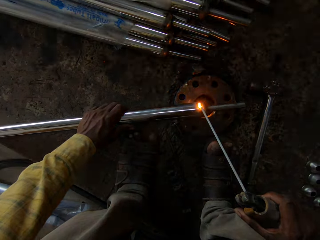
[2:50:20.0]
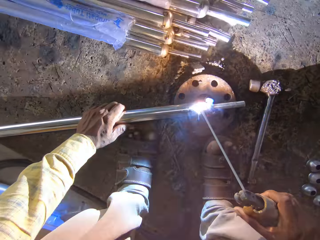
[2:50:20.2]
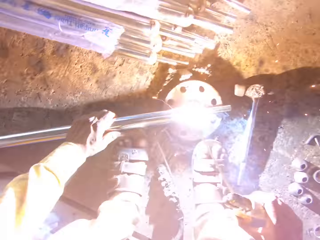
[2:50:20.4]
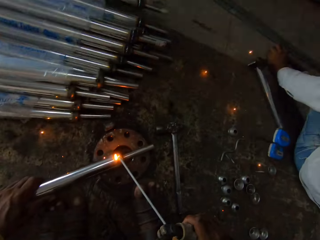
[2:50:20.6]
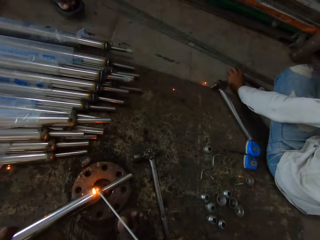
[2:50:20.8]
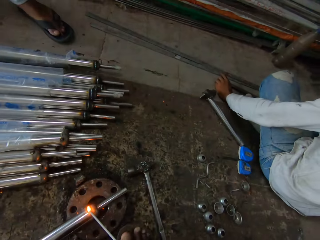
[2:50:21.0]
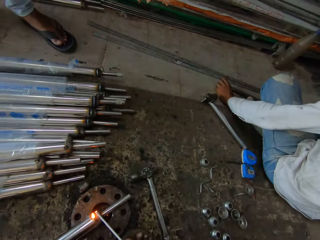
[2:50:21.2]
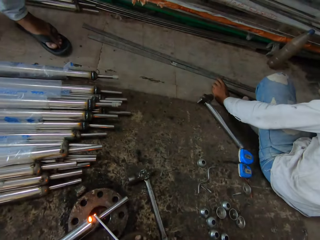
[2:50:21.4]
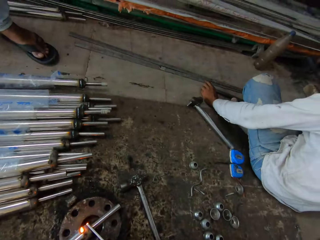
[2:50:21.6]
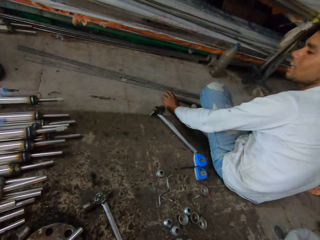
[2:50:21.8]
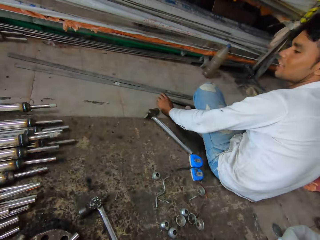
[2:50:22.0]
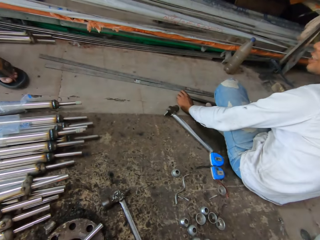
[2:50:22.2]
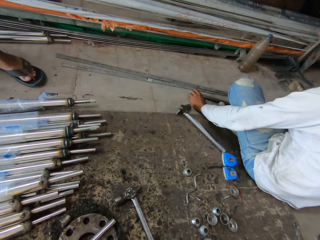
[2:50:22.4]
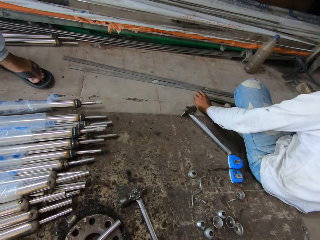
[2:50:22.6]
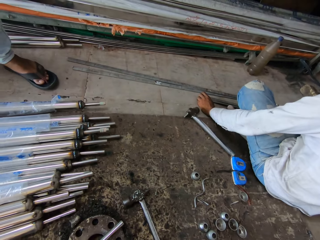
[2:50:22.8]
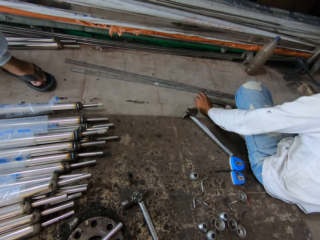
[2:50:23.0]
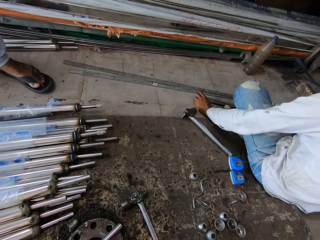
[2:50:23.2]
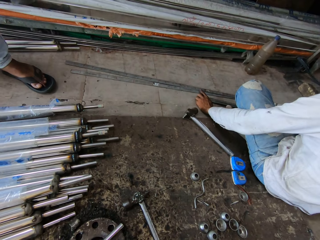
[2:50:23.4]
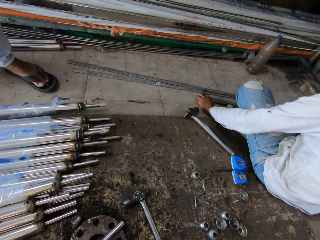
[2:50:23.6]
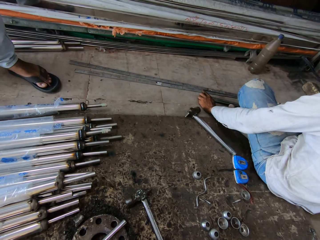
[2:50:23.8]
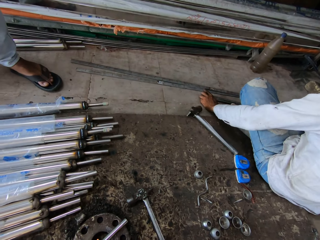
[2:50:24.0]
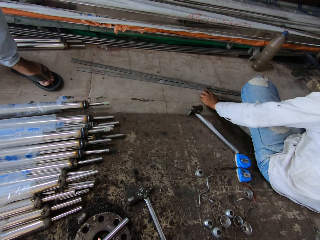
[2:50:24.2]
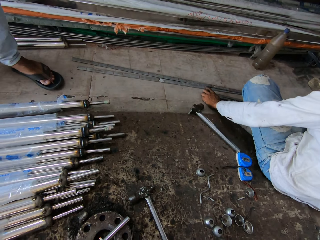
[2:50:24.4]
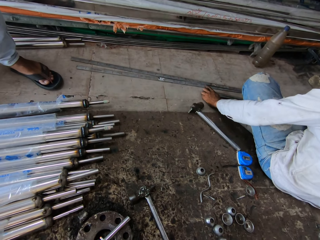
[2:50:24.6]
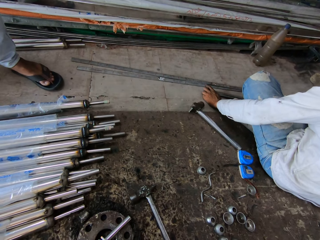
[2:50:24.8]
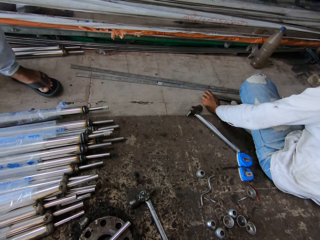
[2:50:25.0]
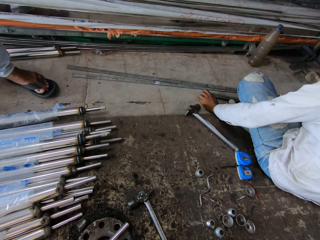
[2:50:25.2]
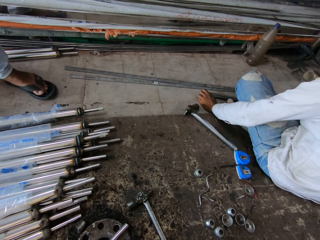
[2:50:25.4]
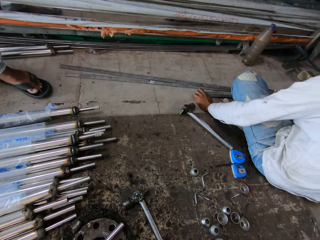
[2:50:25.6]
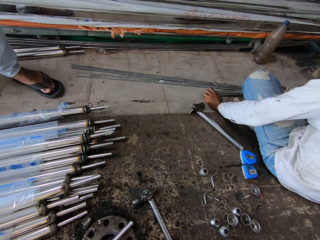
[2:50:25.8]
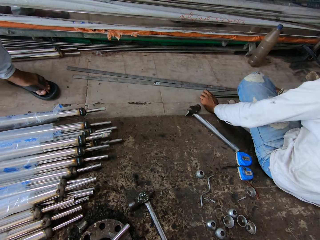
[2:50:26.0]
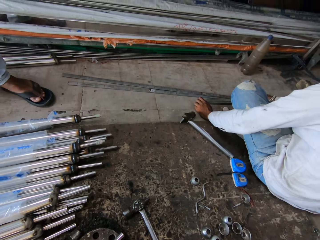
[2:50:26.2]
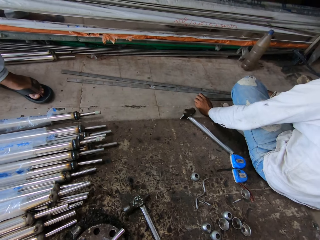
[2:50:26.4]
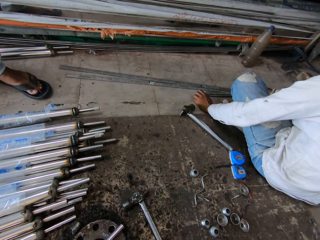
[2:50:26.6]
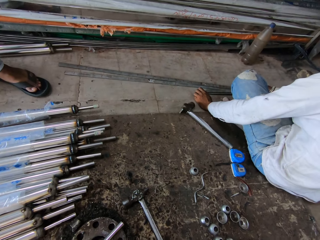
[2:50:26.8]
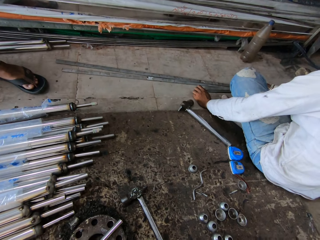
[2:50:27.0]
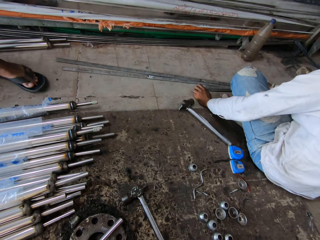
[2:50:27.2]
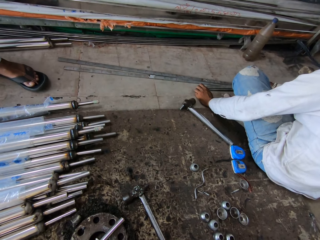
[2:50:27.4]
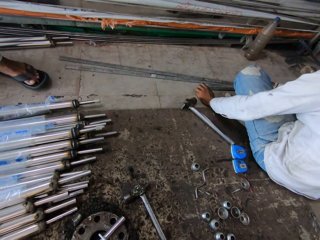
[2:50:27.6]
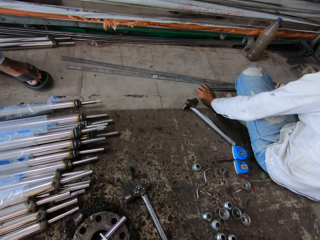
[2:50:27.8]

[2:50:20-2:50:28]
The camera wearer converses with a man. They look at the man.

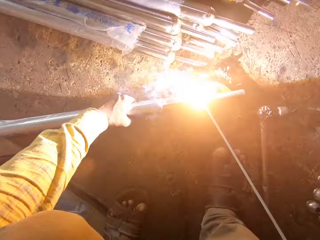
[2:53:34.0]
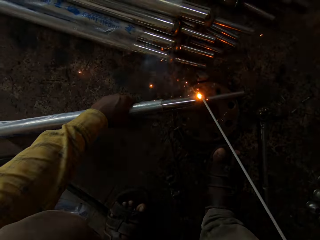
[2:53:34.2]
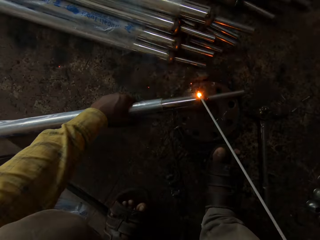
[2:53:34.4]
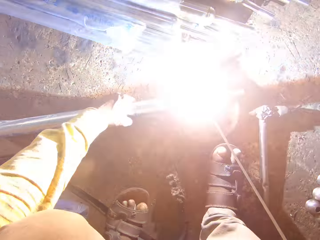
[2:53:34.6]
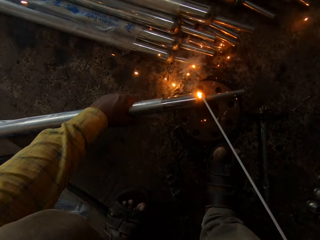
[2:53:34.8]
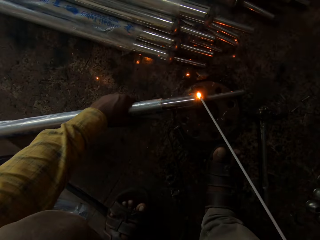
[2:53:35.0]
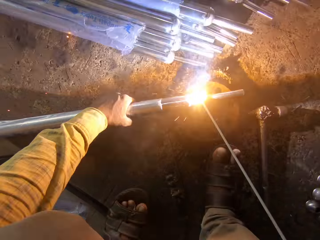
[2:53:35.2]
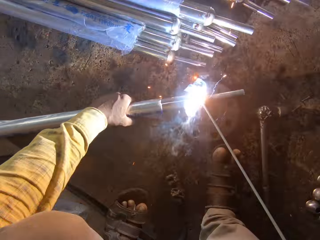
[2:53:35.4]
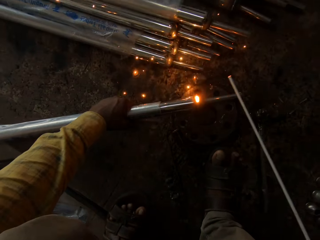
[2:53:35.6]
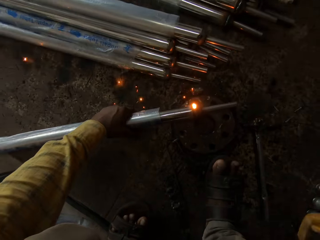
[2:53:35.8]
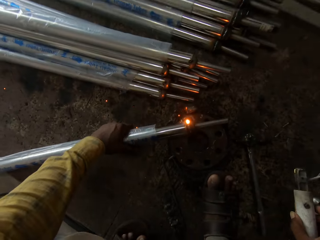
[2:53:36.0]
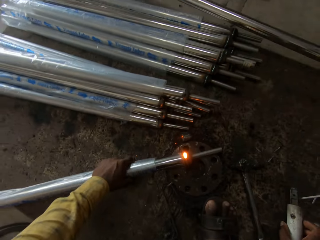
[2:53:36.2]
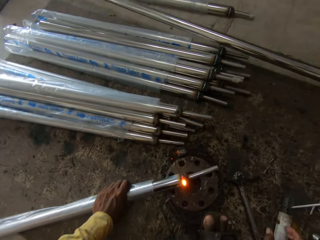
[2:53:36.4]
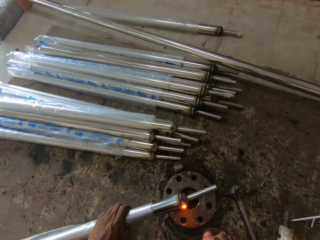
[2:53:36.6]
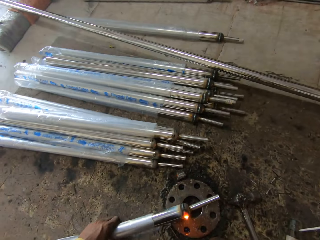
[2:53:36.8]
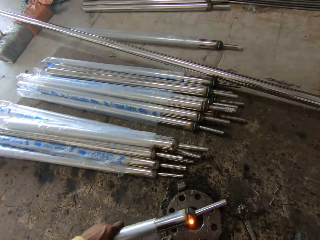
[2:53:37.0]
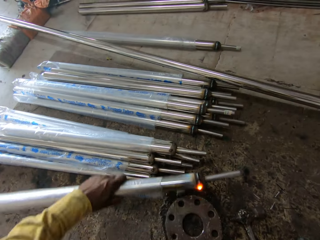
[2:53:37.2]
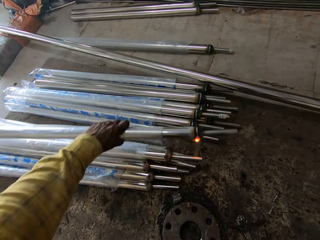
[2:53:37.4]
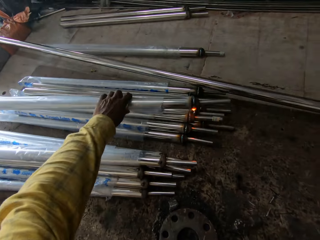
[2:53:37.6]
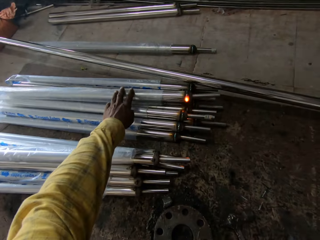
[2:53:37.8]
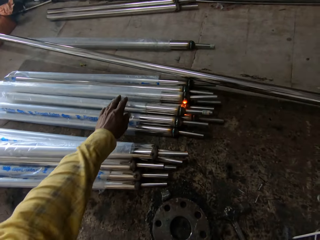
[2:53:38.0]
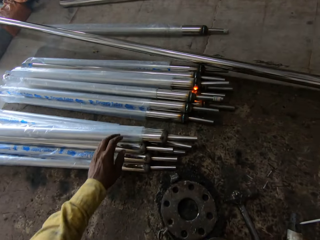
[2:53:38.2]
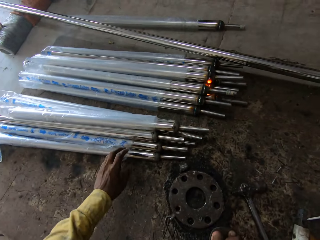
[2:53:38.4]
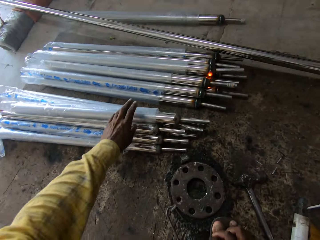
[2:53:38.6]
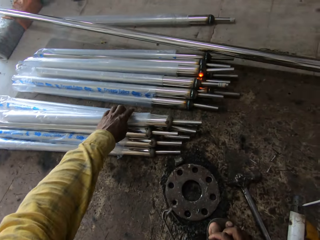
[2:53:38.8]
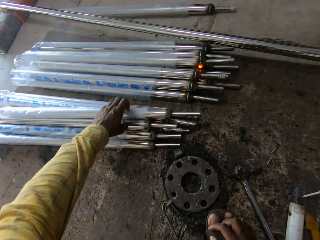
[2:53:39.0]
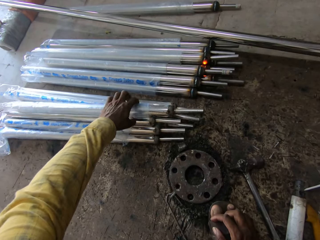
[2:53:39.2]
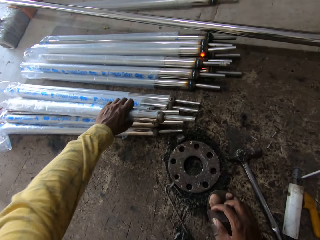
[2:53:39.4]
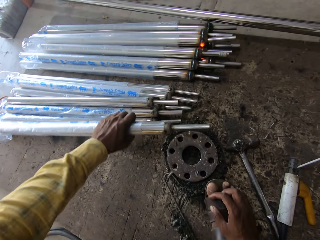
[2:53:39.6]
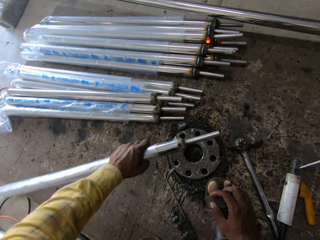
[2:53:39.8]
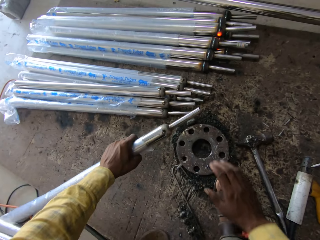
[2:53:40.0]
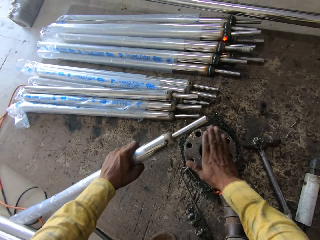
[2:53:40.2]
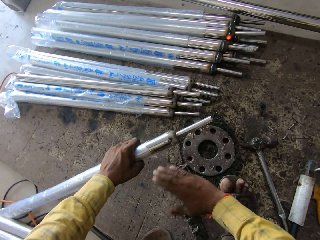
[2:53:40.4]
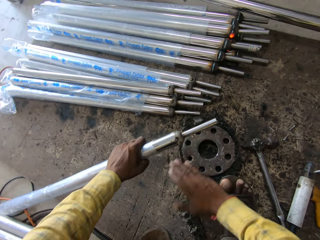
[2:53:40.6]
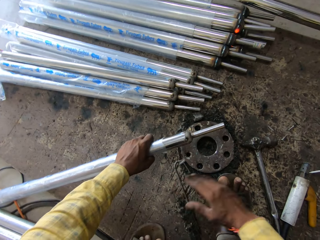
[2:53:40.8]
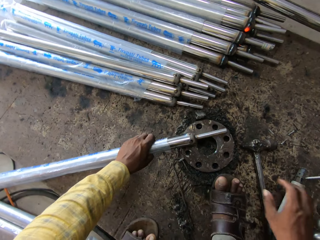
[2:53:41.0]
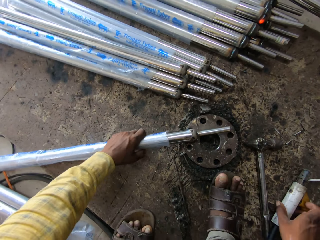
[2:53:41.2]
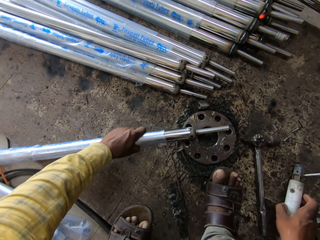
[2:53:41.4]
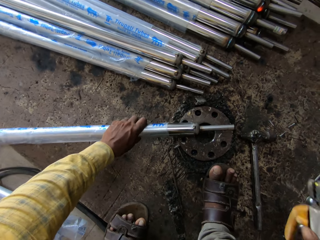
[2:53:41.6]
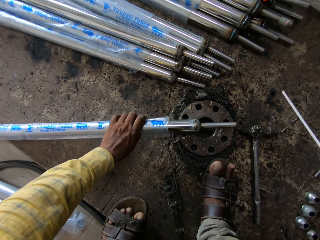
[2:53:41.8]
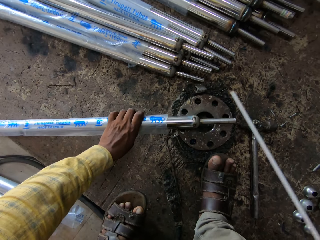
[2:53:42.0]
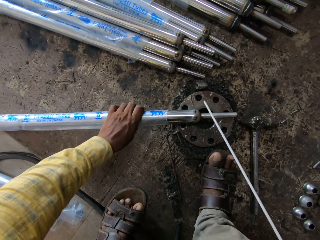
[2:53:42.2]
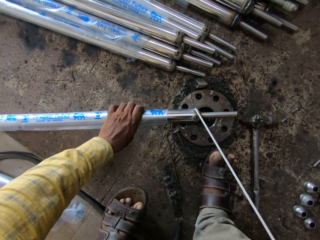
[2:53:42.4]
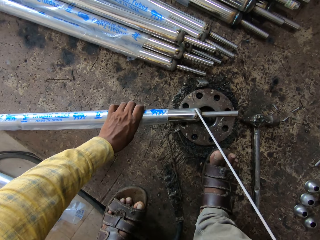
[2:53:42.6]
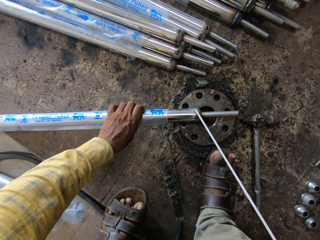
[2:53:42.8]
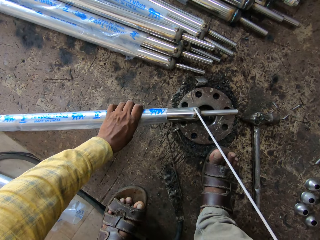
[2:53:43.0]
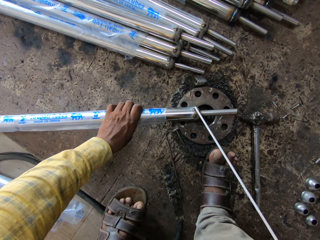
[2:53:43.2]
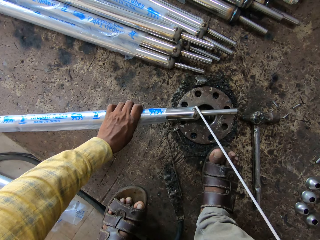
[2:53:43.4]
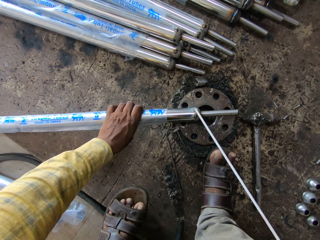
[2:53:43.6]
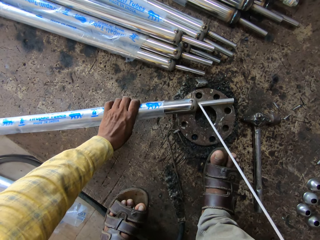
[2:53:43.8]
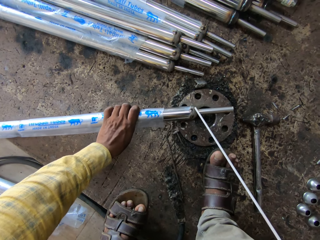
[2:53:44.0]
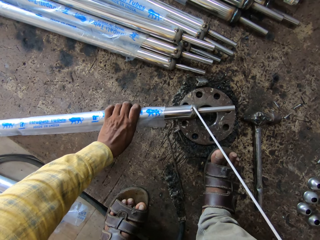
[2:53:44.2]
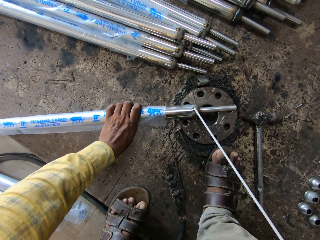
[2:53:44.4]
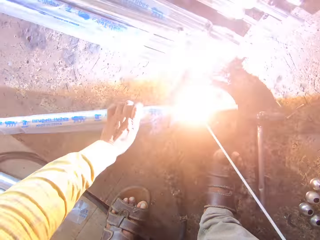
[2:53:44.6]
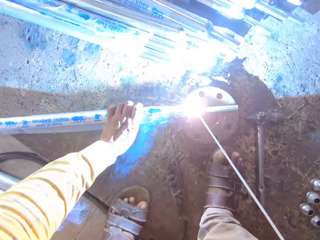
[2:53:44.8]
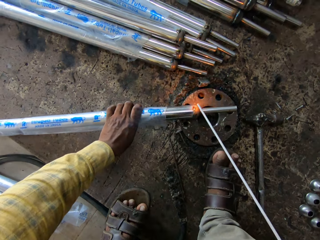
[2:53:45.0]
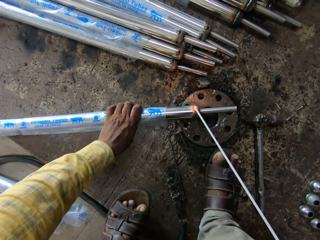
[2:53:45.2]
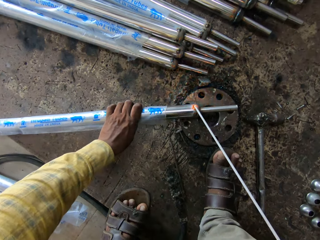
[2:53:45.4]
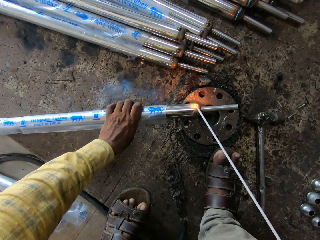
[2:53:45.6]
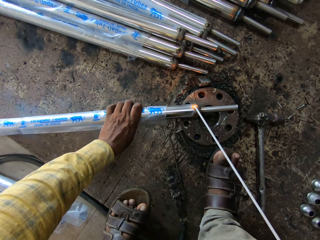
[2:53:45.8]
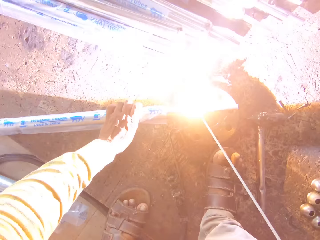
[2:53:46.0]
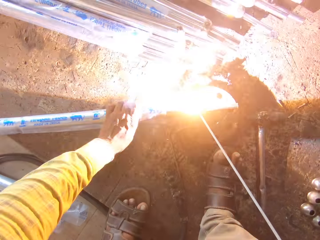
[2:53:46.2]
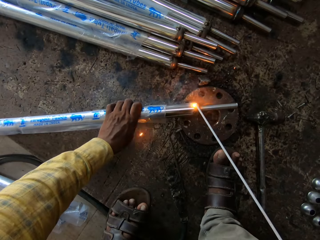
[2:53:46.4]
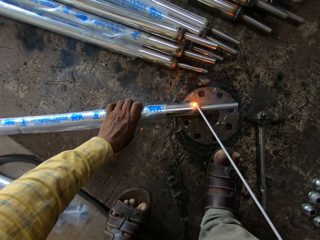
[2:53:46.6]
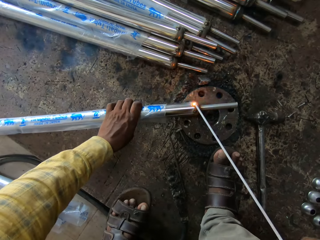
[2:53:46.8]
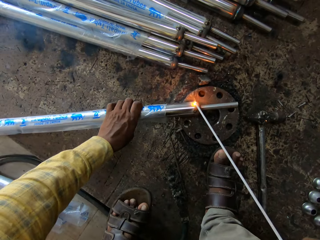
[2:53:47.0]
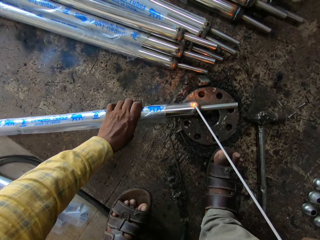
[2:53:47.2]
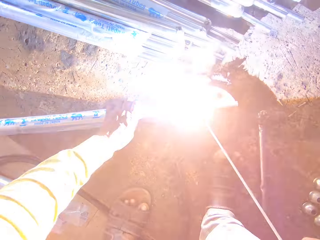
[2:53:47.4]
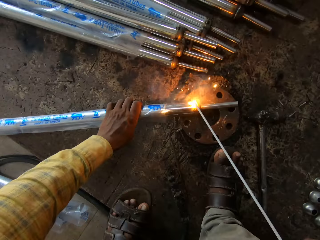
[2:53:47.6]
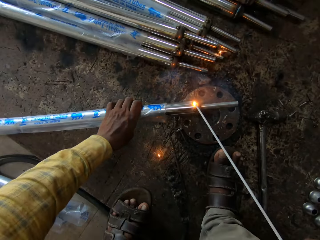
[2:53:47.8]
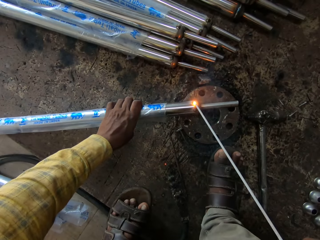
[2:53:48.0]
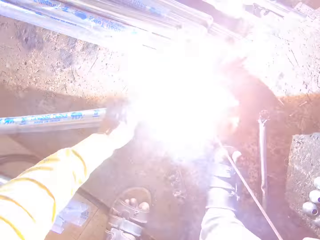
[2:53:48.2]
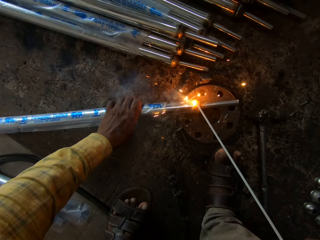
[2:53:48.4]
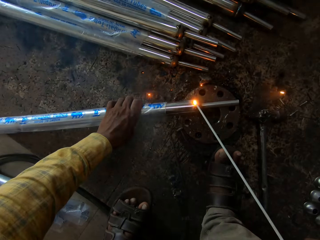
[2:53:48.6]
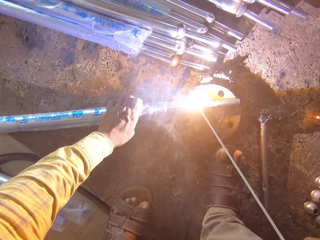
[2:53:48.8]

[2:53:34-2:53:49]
The camera wearer puts the electrode holder down. They put the steel pipe aside on top of other metals. They pick up the steel pipe from the ground. They wipe the metal plate with an iron hand. They put the steel pipe on the iron plate. They take the electrode holder from the floor. They weld around the steel pipes.
